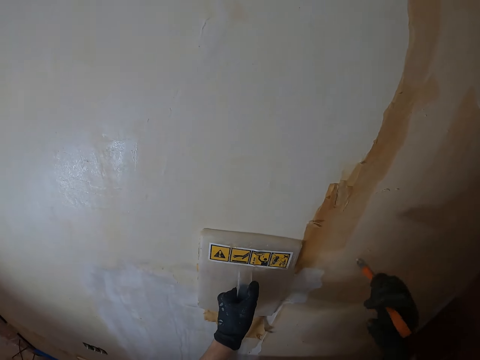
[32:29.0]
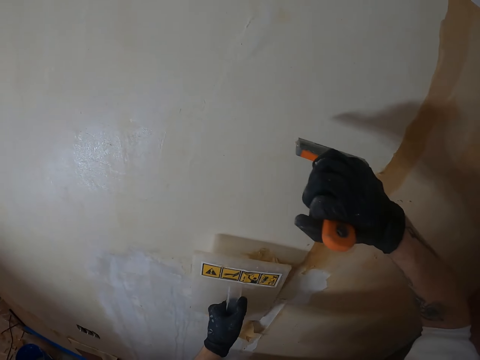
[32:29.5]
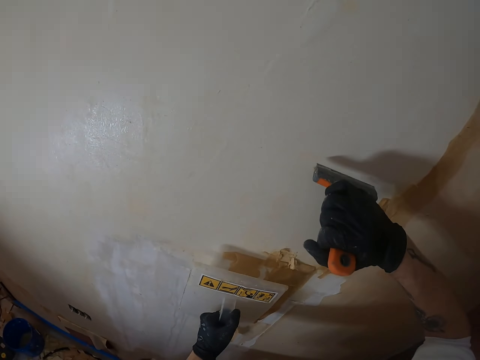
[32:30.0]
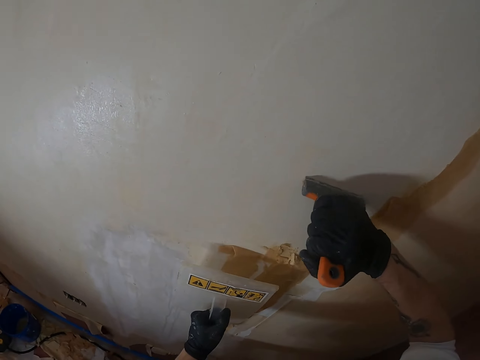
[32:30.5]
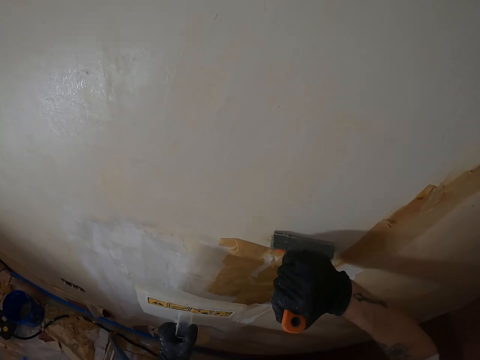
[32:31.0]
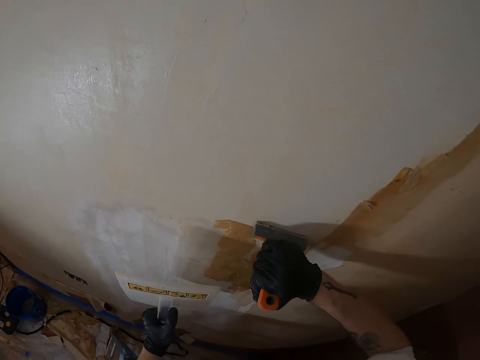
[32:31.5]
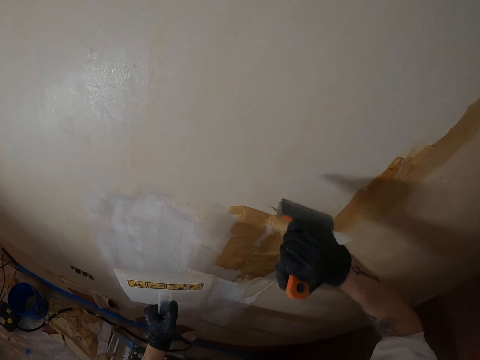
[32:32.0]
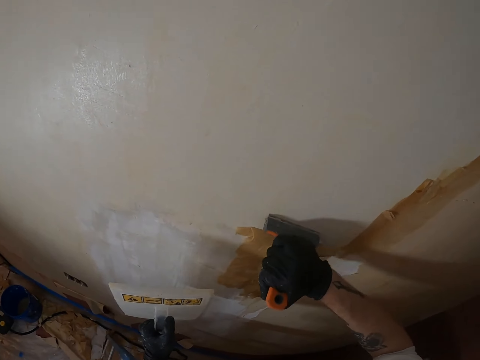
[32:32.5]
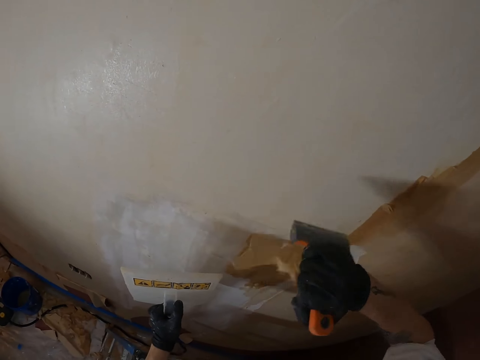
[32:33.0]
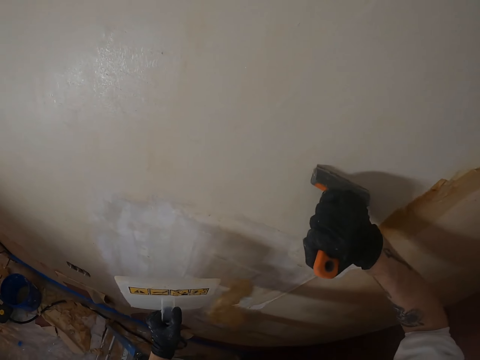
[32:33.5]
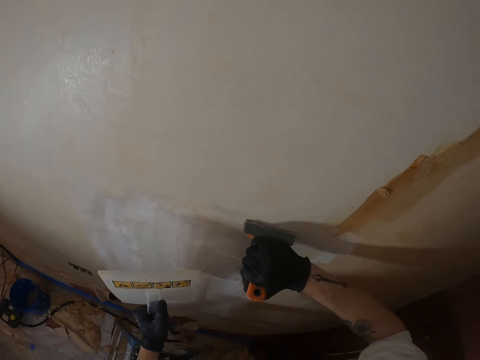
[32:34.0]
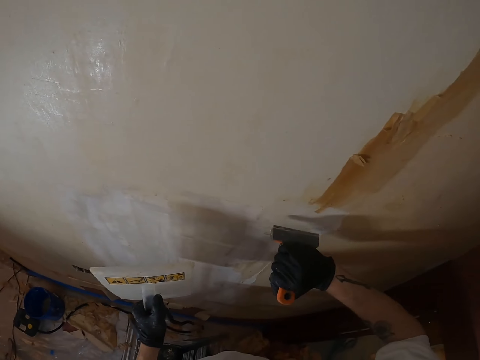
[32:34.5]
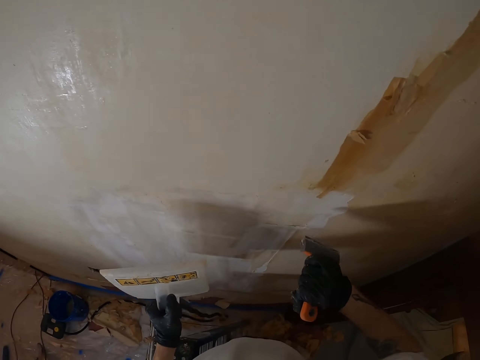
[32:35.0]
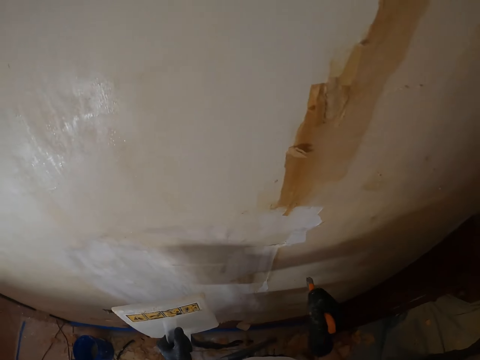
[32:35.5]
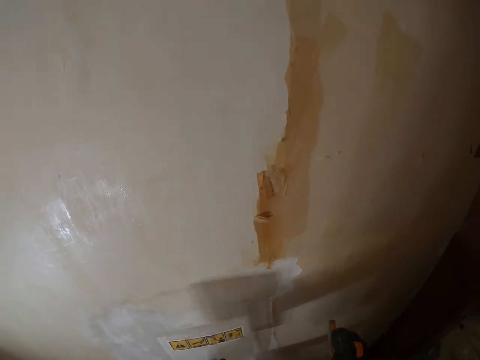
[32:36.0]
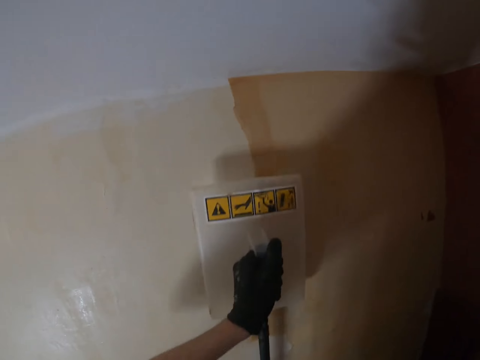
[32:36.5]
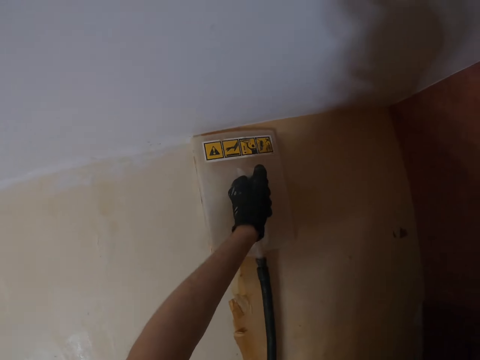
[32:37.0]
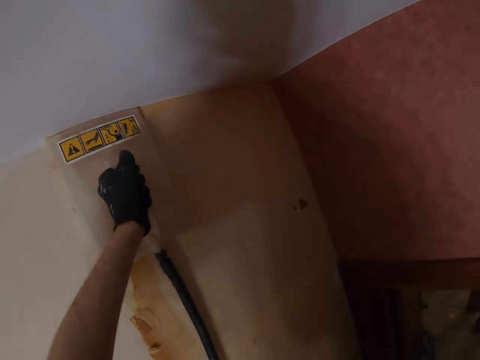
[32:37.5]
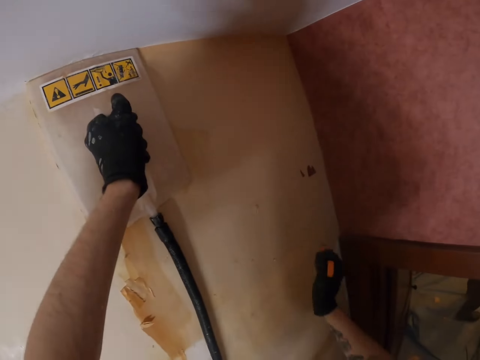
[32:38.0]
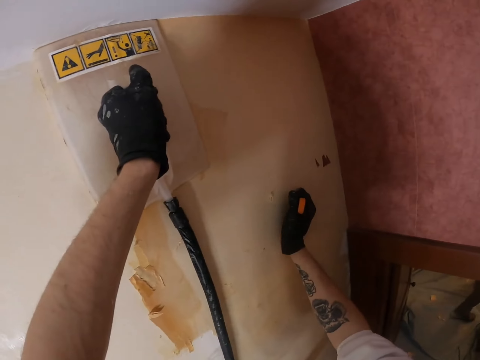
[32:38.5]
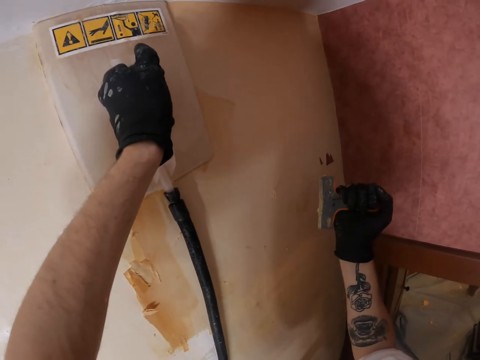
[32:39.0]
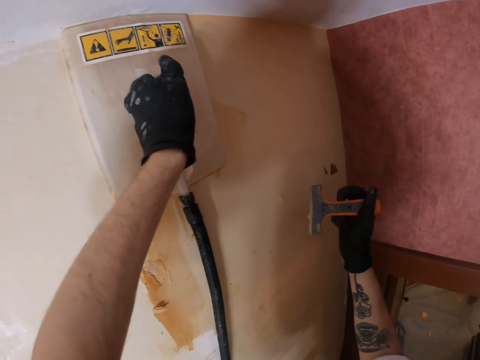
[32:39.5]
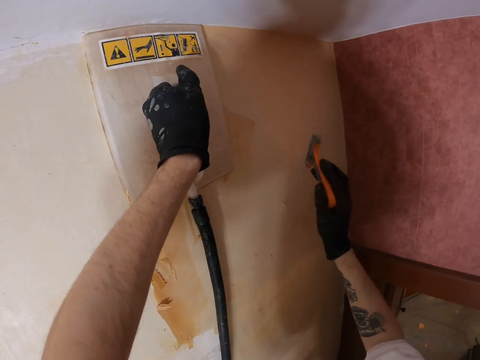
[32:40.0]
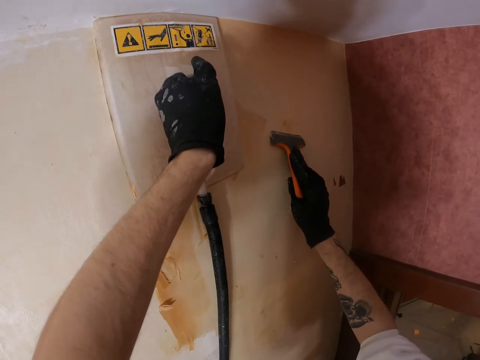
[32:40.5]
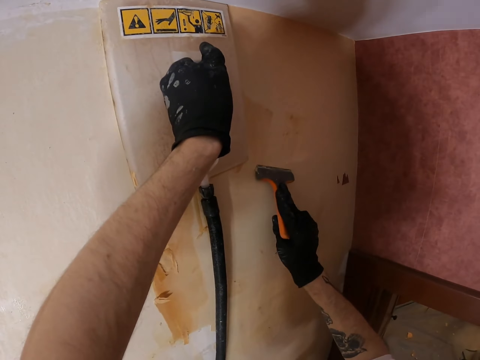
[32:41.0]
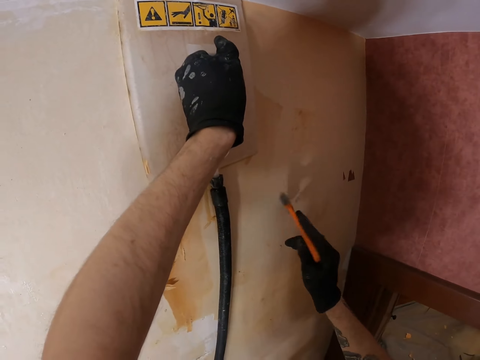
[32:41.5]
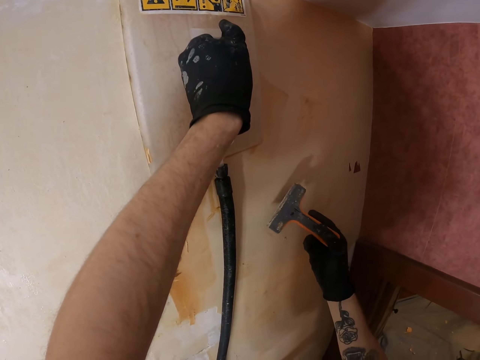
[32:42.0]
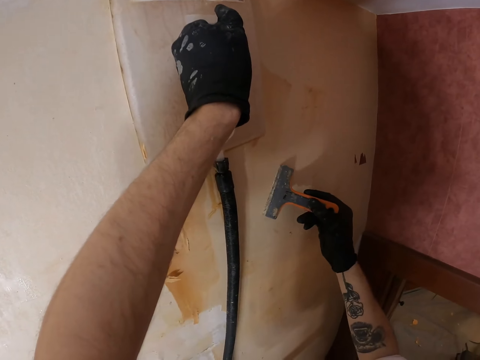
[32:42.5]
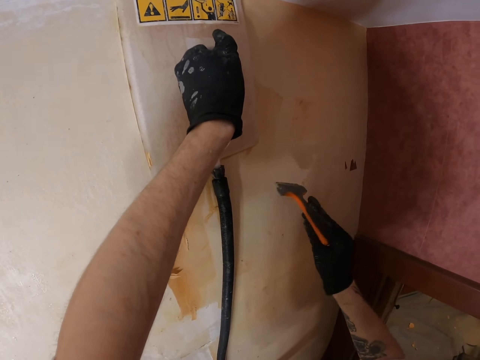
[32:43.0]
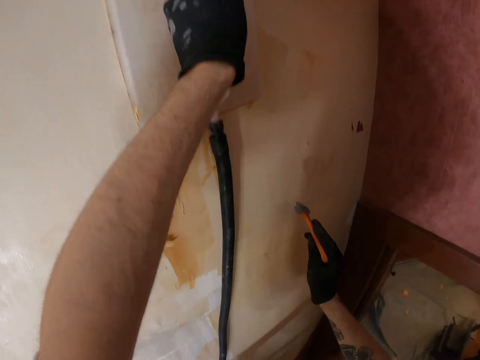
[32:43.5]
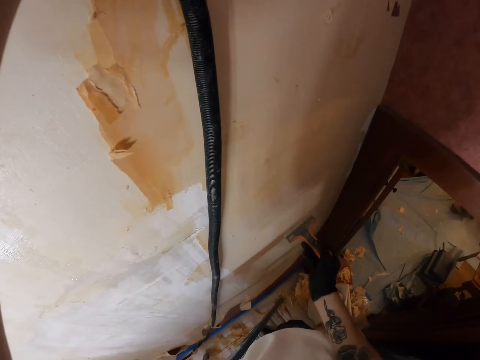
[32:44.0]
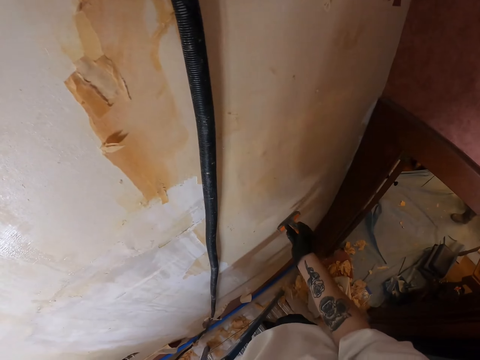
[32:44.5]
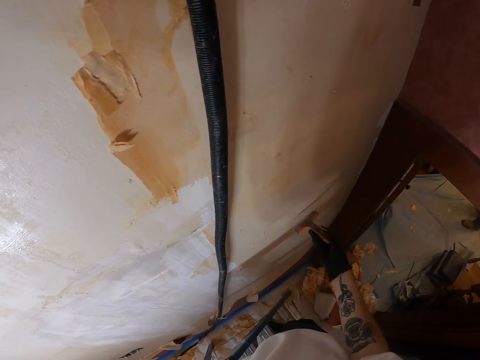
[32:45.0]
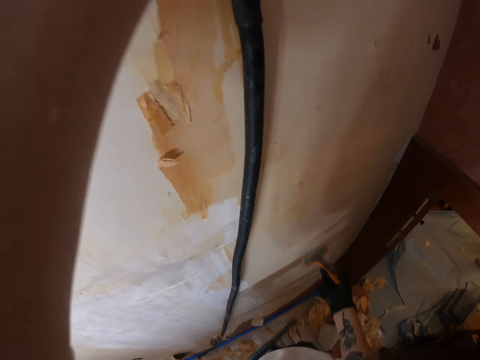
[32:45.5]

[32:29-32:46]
The camera wearer lifts the right hand. They move the plastic float. They remove paint from the wall with a scraper. They move the right hand. They move both hands. They lift the plastic float. They press the plastic float on the wall. They hold something beside the wall. They touch the wall with the right hand. They lift the scraper. They move the scraper. They rub the scraper on the wall. They turn the scraper. They rub the scraper on the wall. They move the right hand. They rub the scraper on the wall.

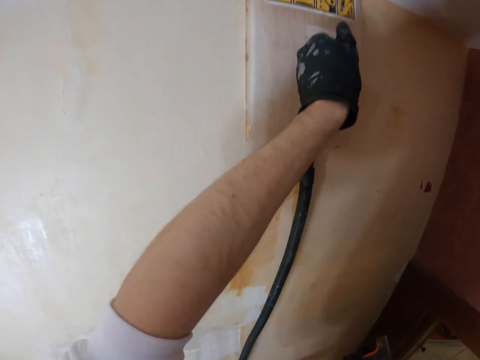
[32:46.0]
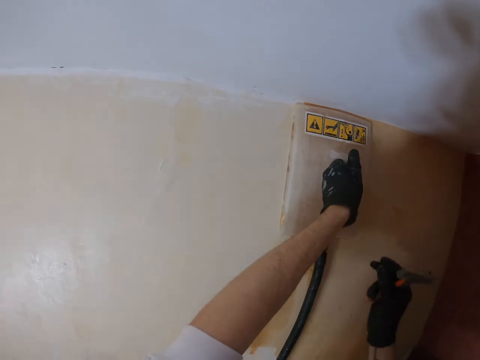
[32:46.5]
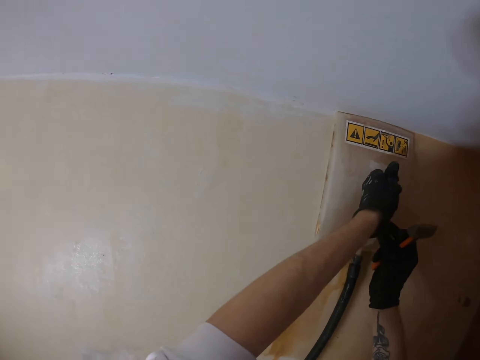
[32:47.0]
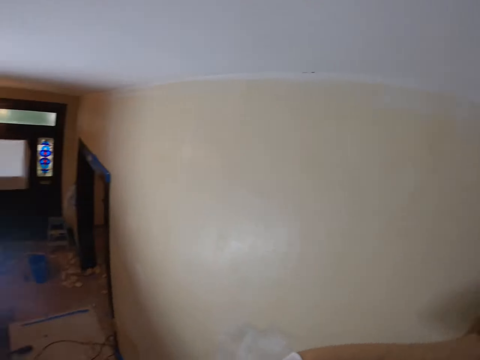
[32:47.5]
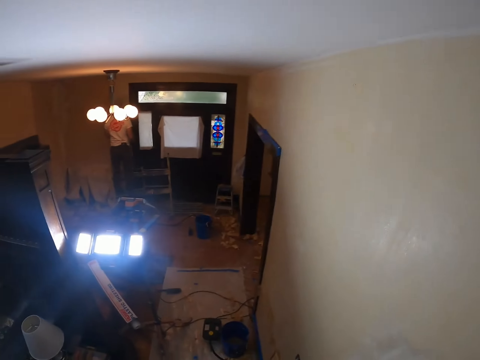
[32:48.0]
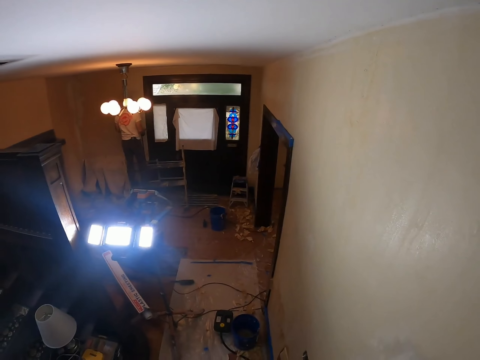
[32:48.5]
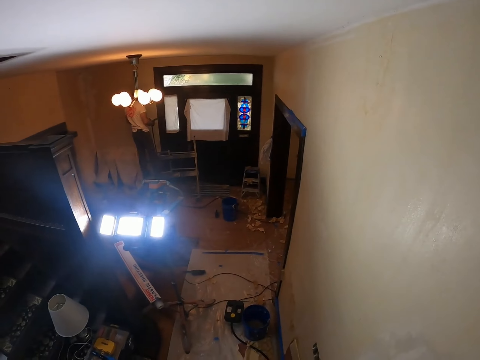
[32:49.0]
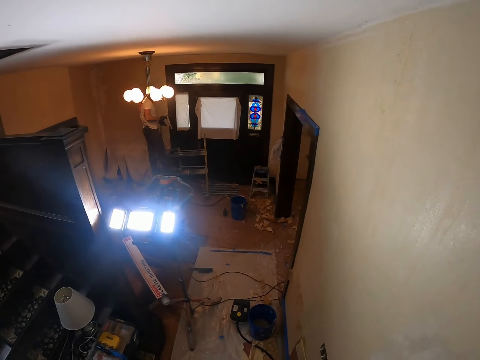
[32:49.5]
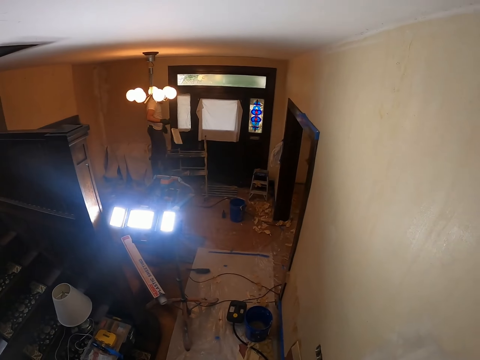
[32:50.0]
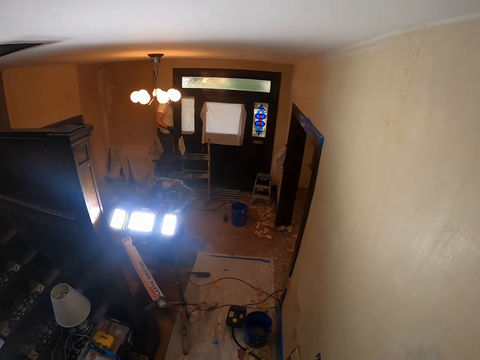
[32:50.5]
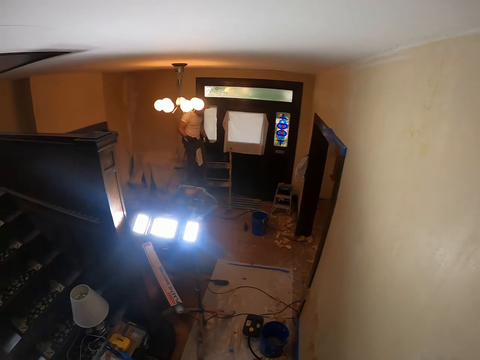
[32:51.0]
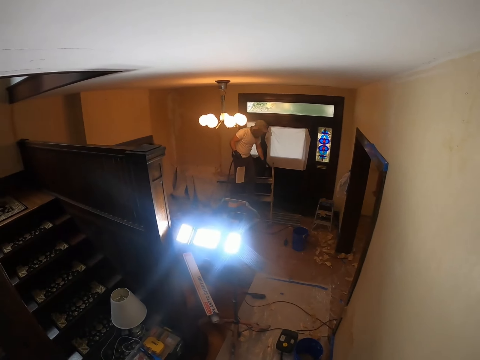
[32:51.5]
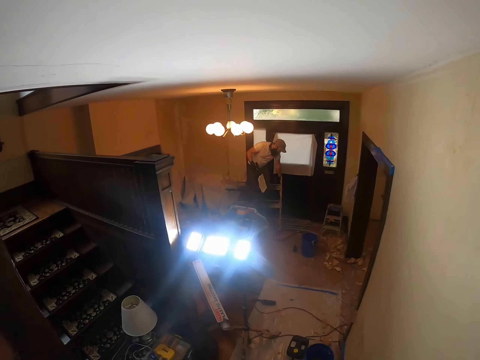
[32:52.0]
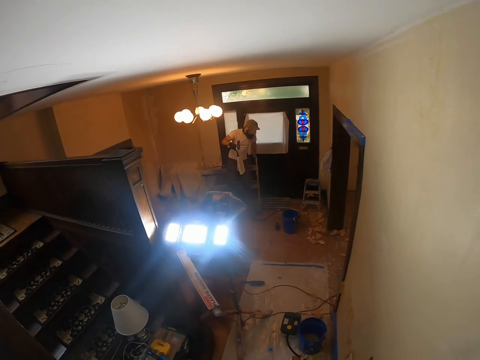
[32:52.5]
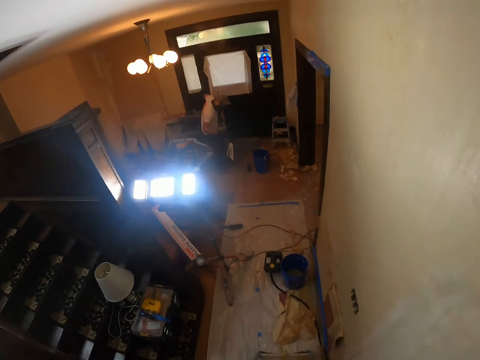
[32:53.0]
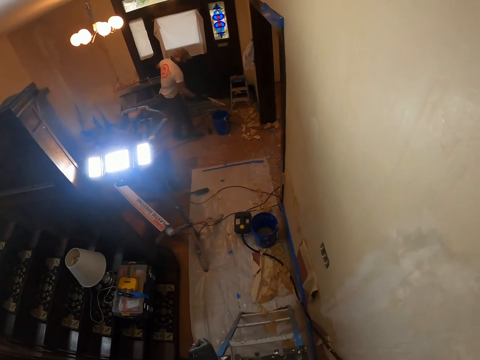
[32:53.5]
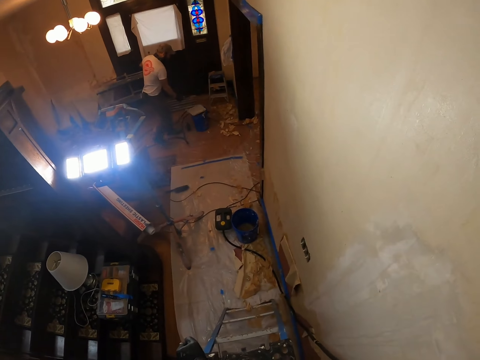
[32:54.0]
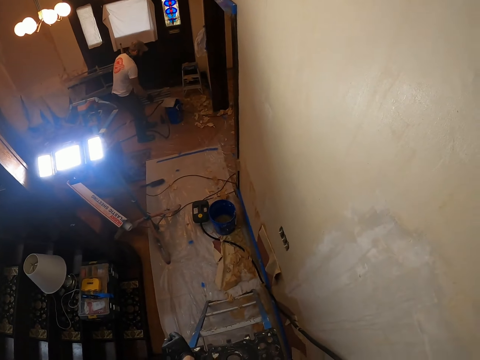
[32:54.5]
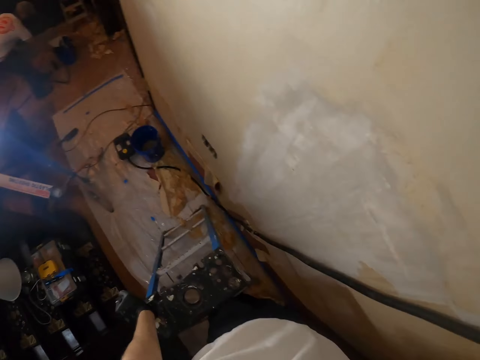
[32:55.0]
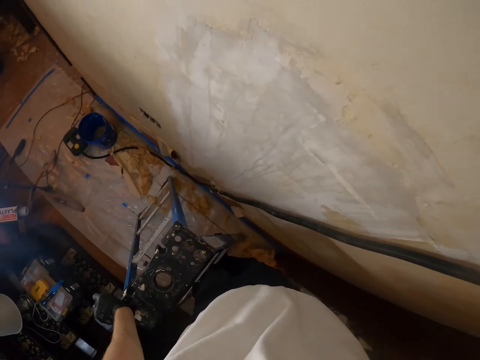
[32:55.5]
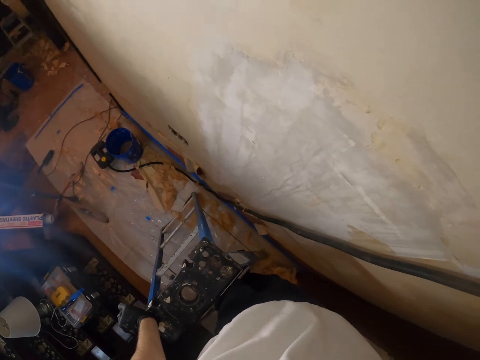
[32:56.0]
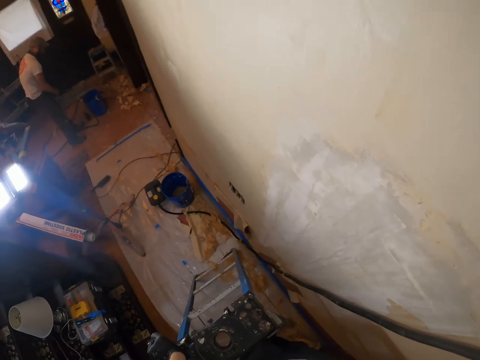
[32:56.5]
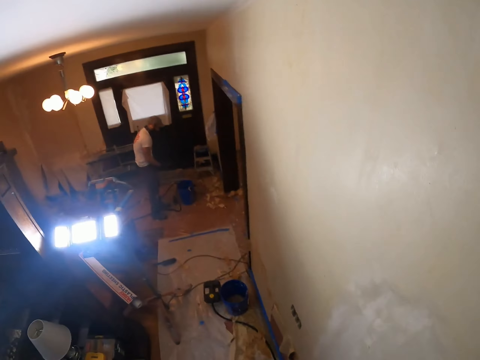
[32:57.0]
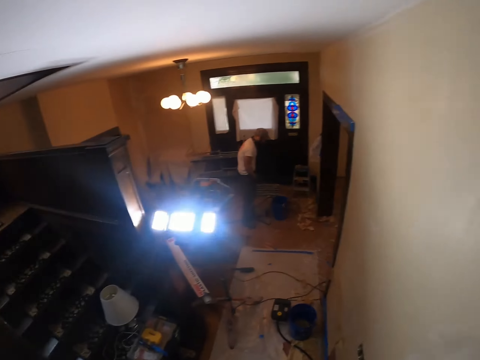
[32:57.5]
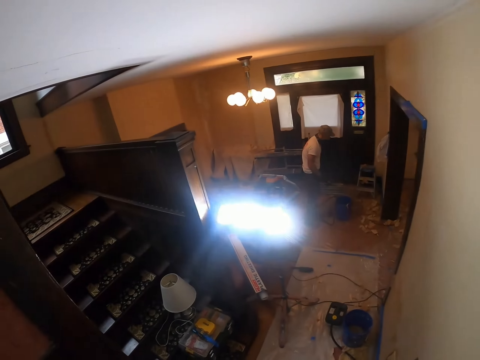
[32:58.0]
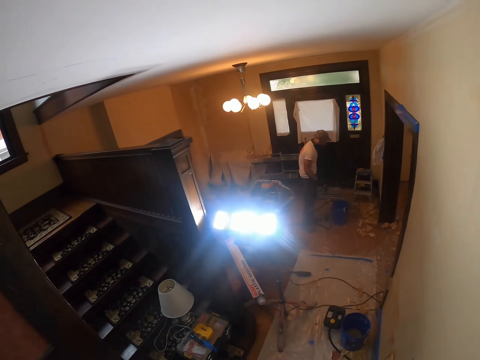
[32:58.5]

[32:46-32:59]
The camera wearer looks around. They hold the plastic float with the right hand beside the wall. They look around. They look at a man. The man looks around. The camera wearer looks around. The man gets off the ladder. The camera wearer looks around. They look around. The man looks at the bucket.
